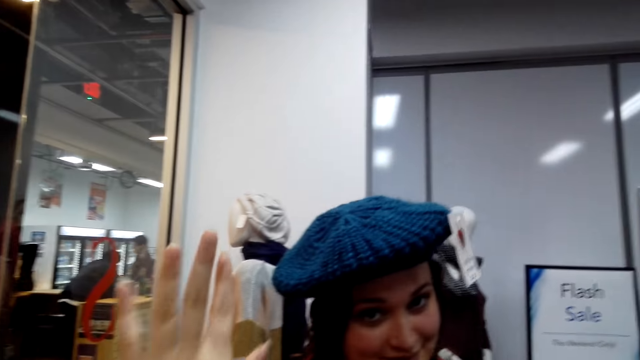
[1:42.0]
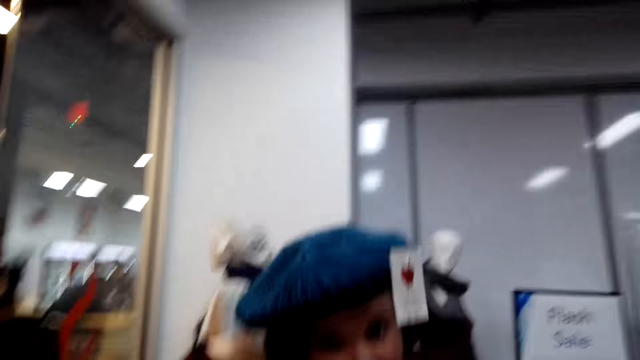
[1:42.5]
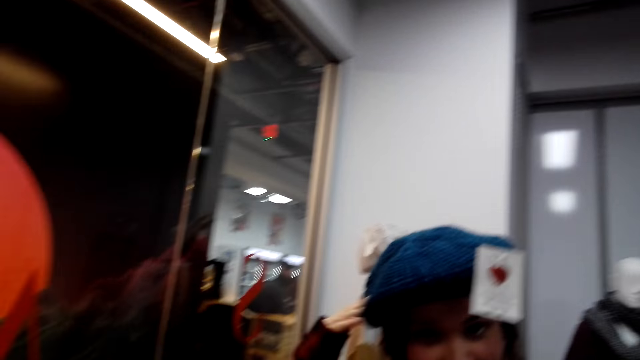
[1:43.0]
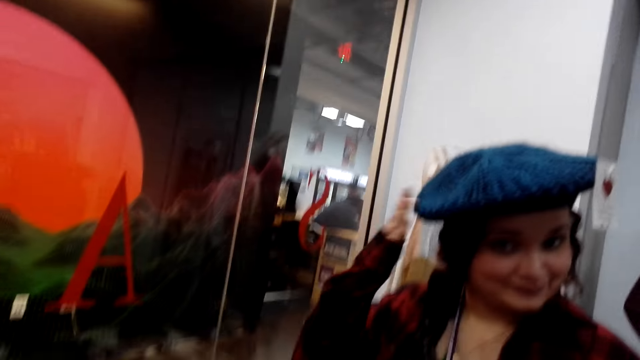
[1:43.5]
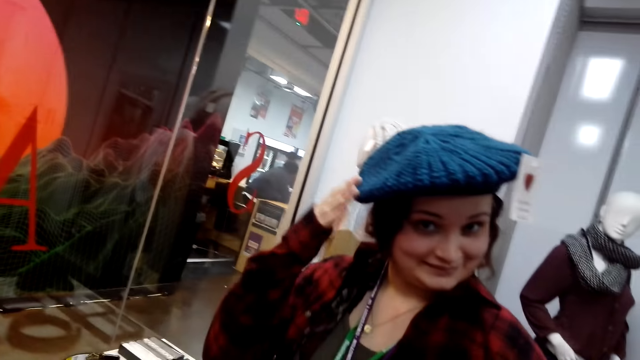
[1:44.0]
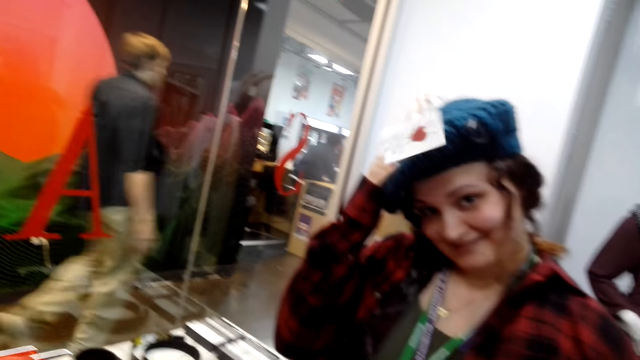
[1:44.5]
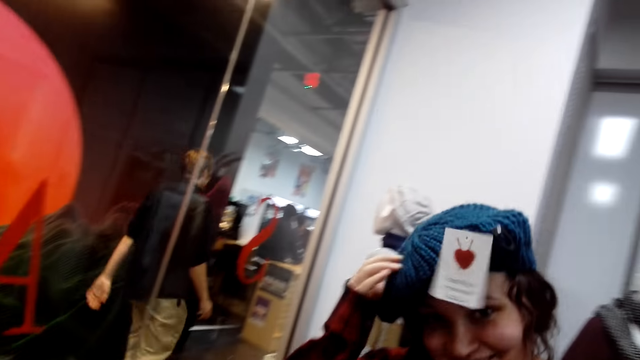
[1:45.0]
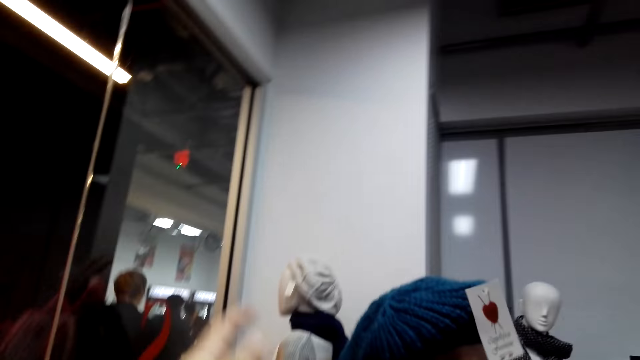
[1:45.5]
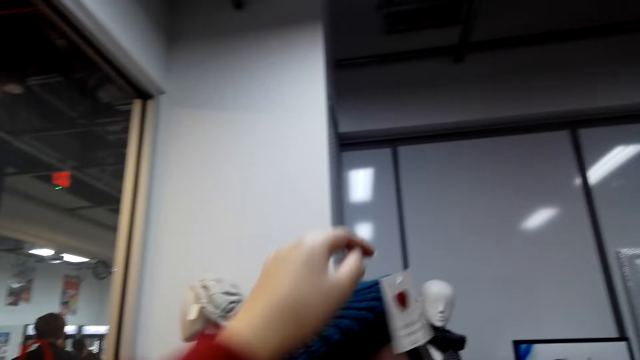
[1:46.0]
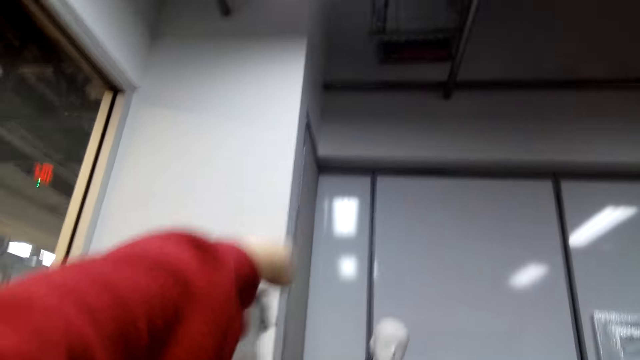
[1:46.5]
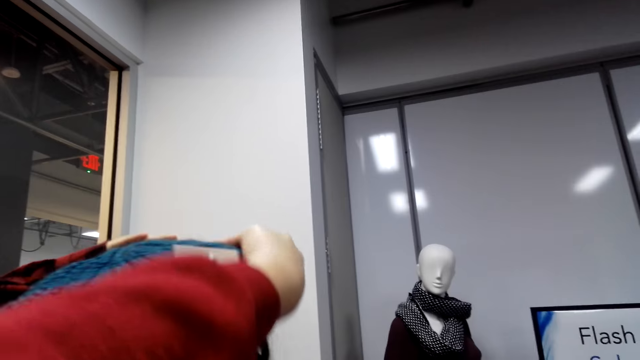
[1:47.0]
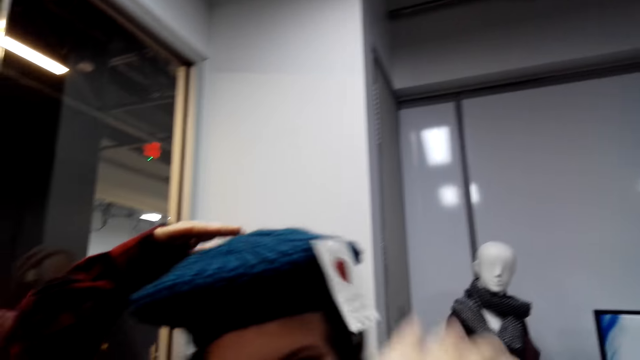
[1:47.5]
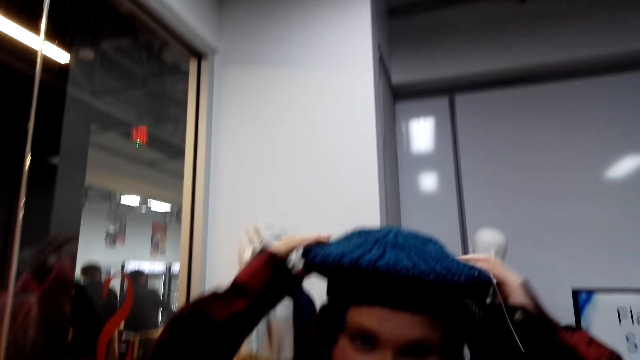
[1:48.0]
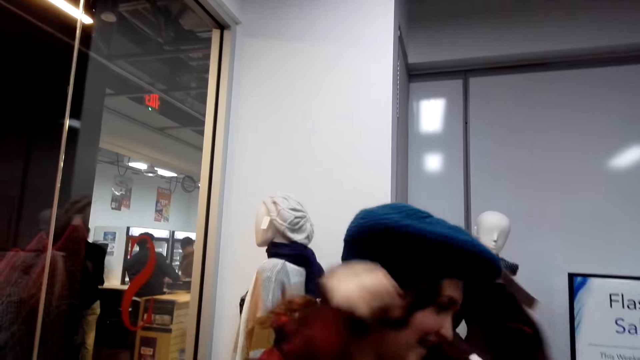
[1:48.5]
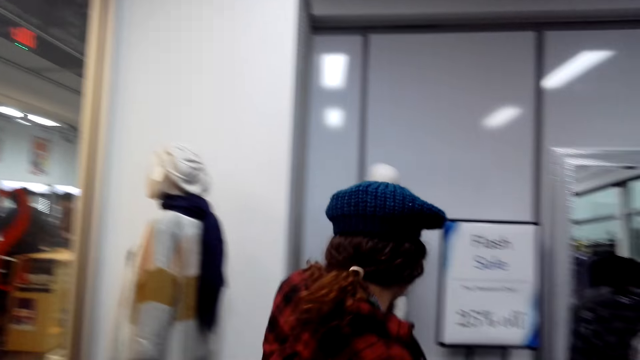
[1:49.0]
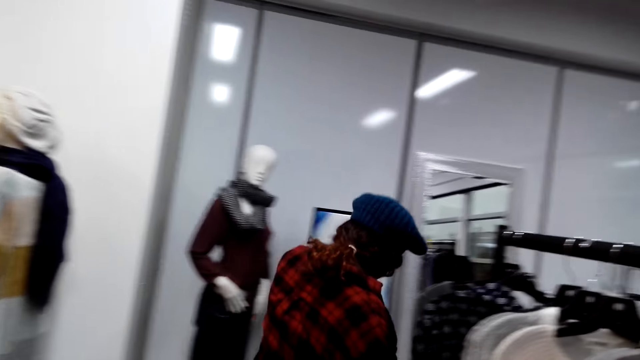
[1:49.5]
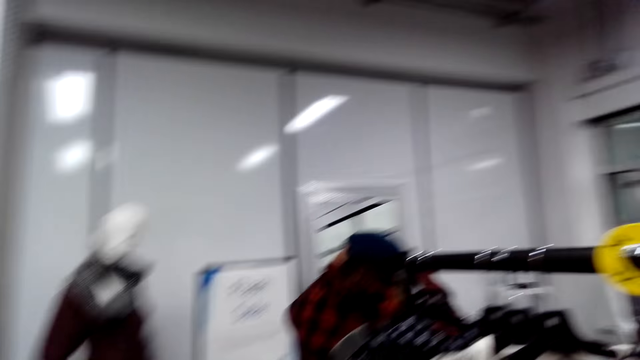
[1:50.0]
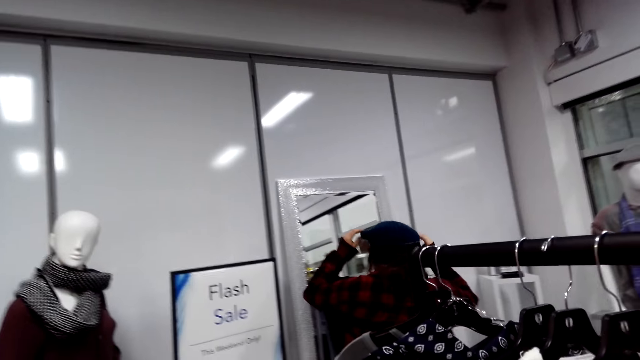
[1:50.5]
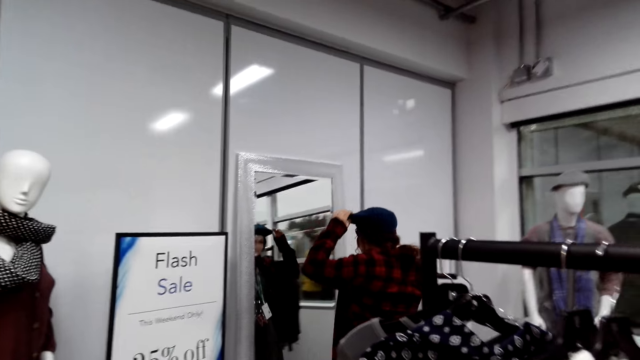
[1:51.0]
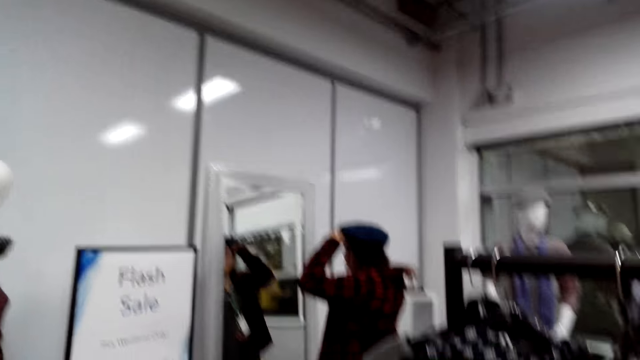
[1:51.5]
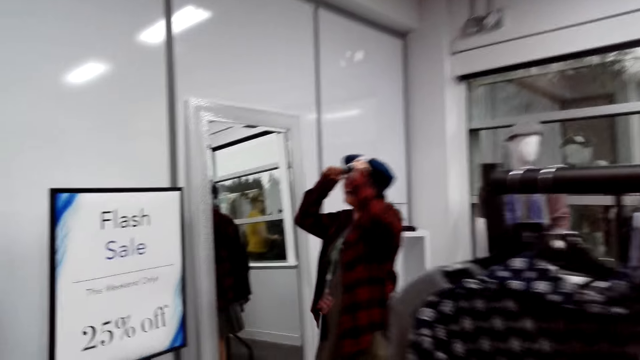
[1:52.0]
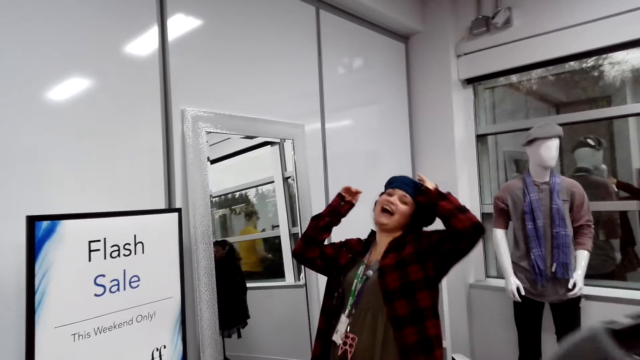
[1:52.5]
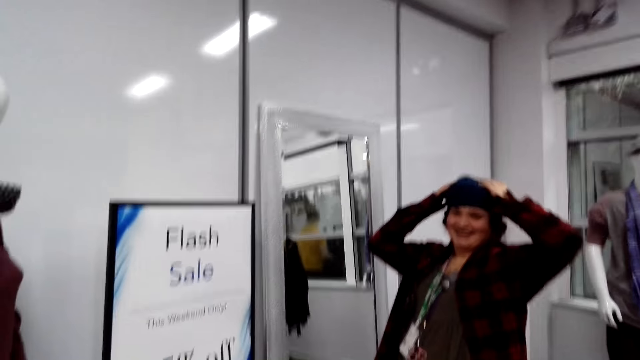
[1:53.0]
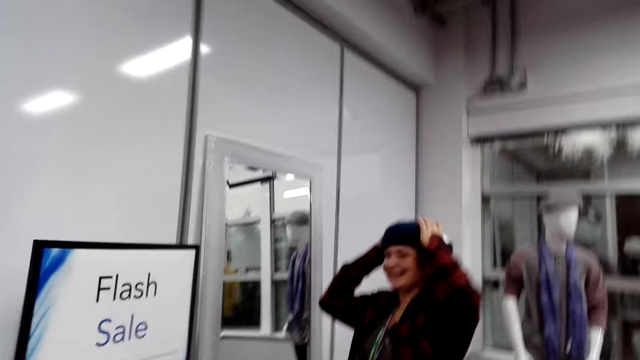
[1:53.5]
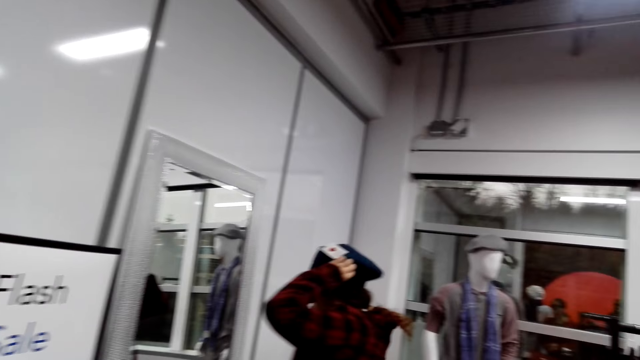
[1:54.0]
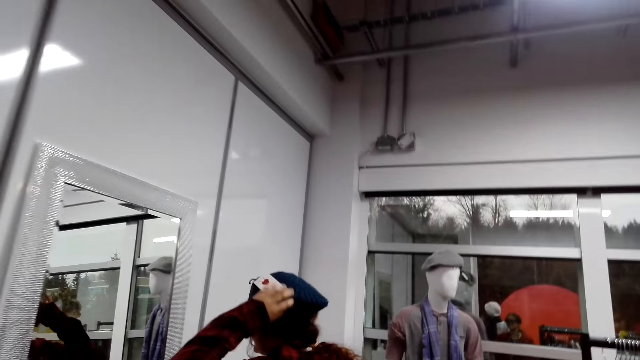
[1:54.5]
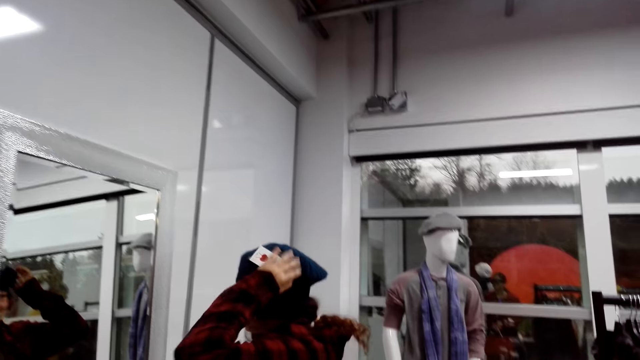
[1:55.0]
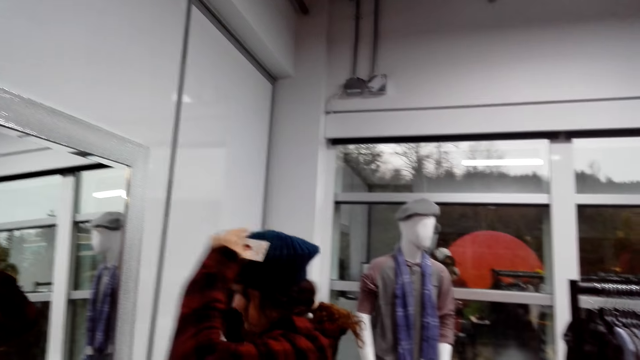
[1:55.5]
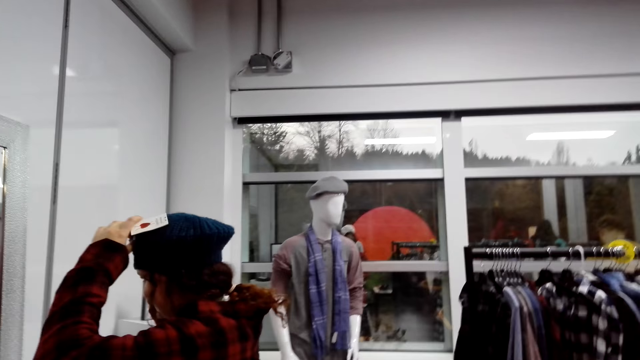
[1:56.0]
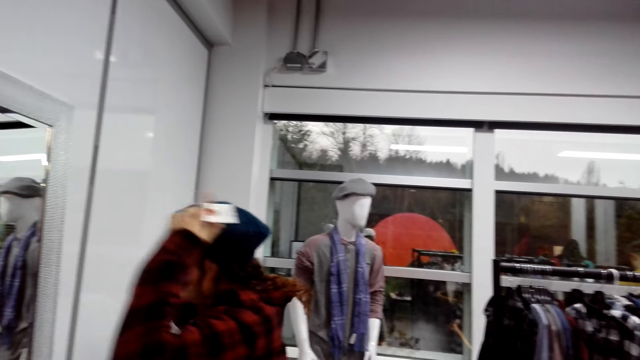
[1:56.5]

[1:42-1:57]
The camera wearer lifts her left hand. The woman touches the hat. The camera wearer lifts her left hand and touches the hat. The woman adjusts the hat on her head and walks forward. The woman looks at herself in the mirror. Another woman uses the mirror. The camera wearer talks with the first woman. The first woman adjusts the hat on her head.

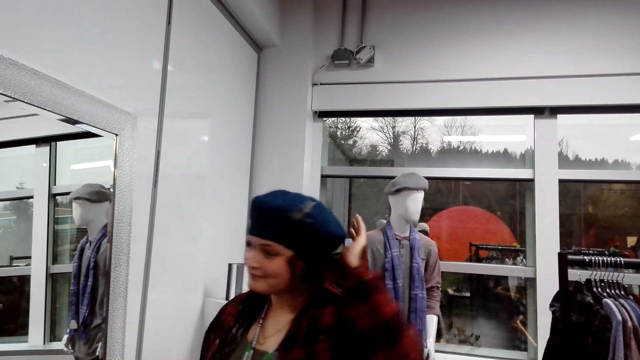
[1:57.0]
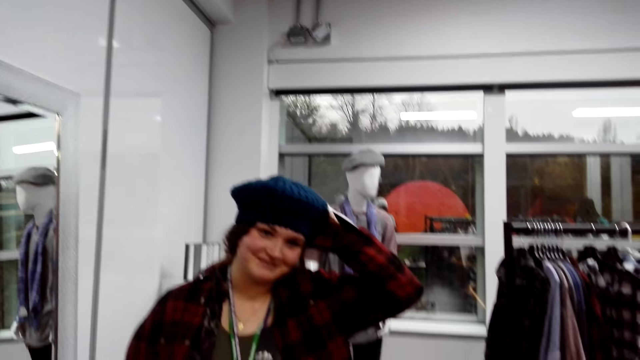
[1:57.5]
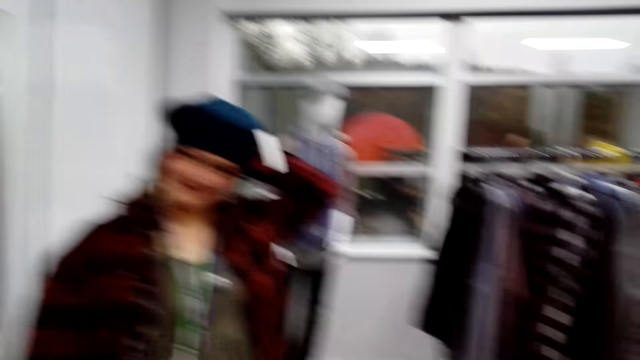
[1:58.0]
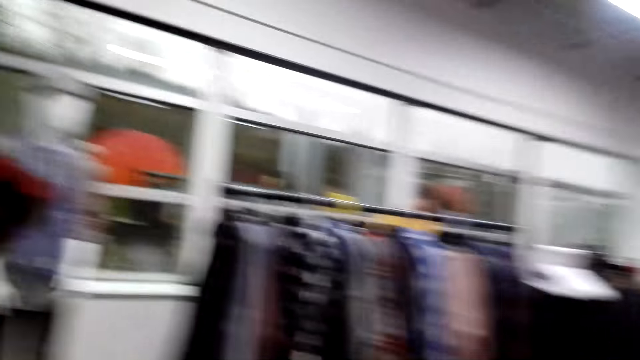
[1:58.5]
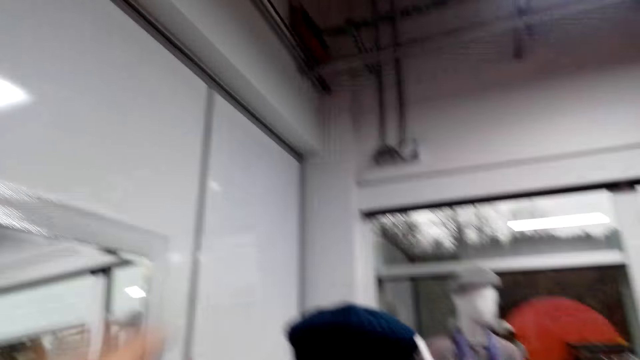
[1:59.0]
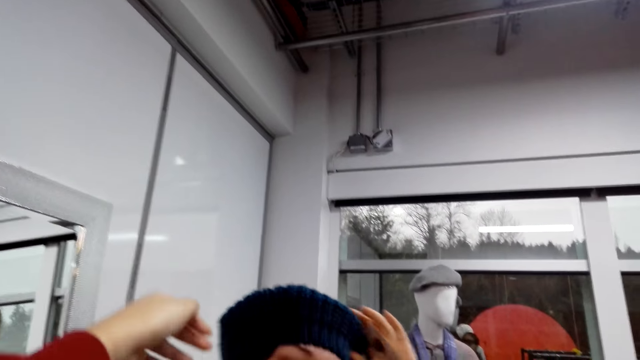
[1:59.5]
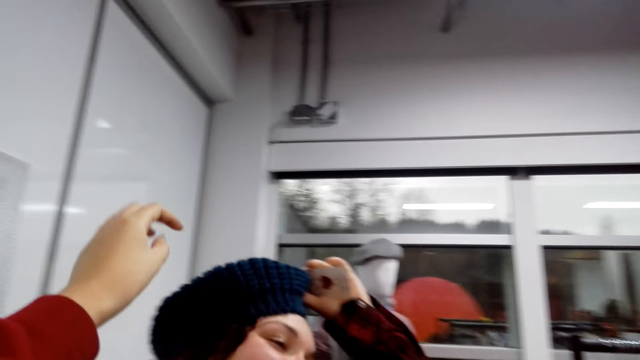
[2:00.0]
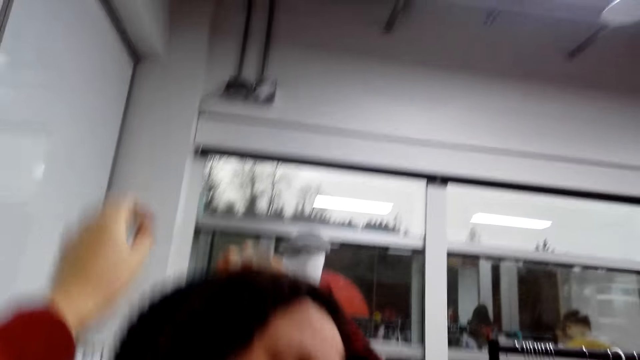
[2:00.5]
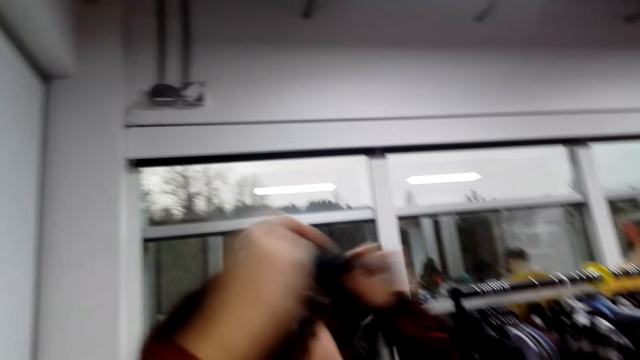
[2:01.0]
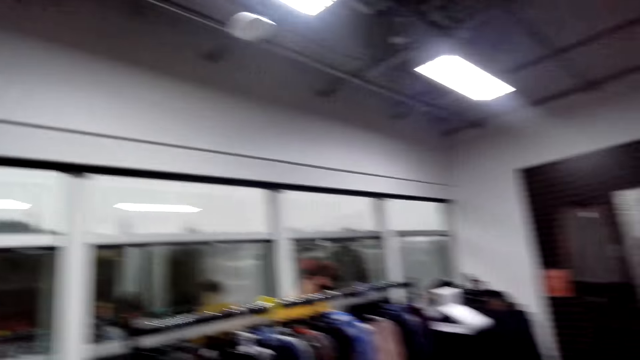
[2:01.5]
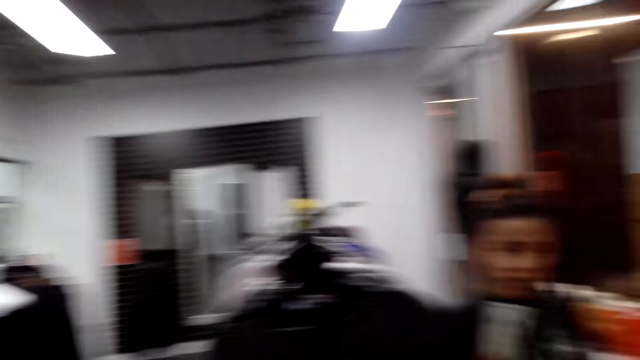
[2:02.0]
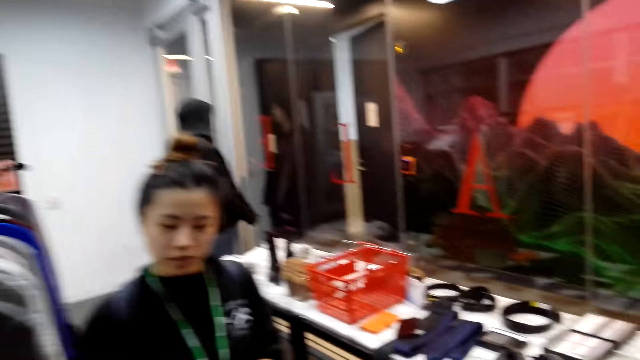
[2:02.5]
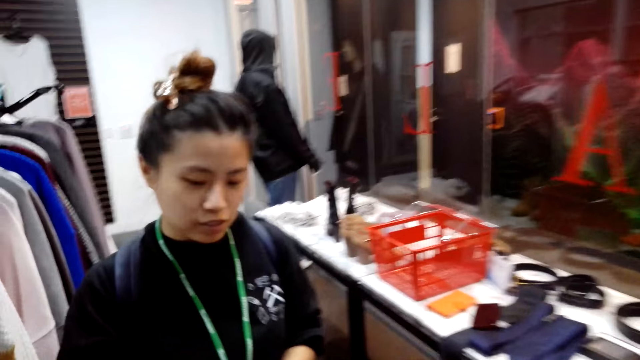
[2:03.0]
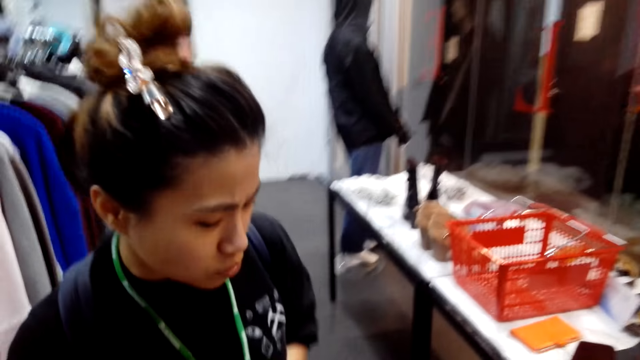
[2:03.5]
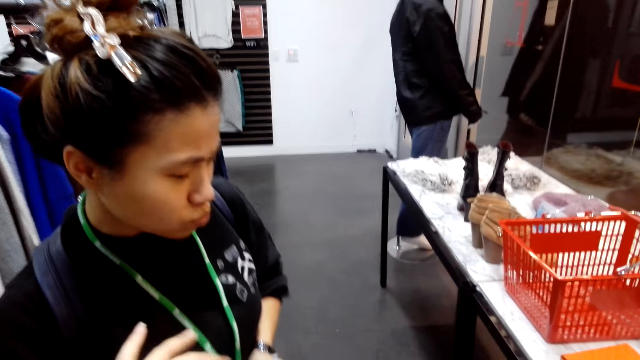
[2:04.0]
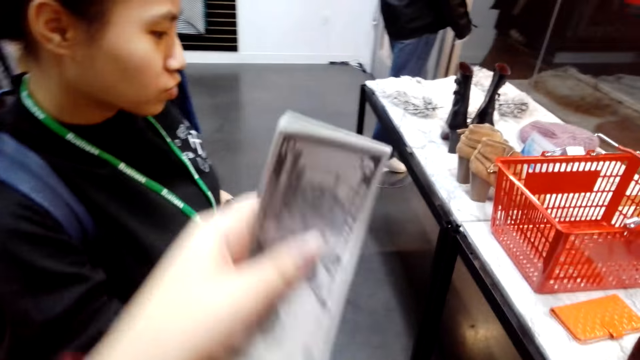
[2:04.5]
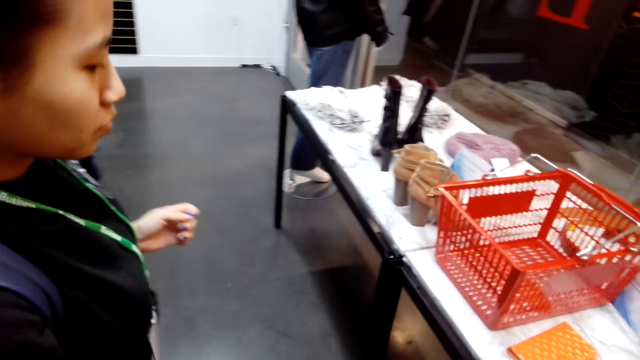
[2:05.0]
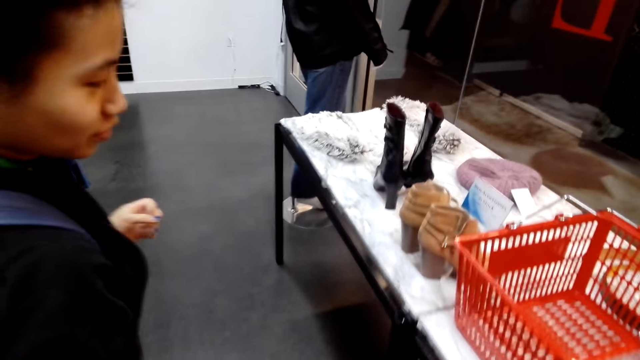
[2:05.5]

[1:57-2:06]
The woman looks at the camera wearer. The woman removes the hat. The camera wearer looks around the boutique. They look at a lady. They pick money from the lady and talk with the lady.
